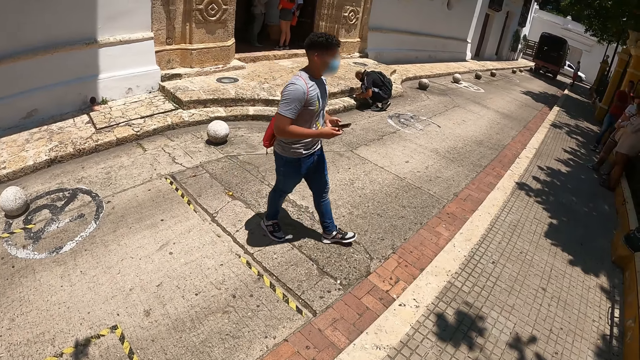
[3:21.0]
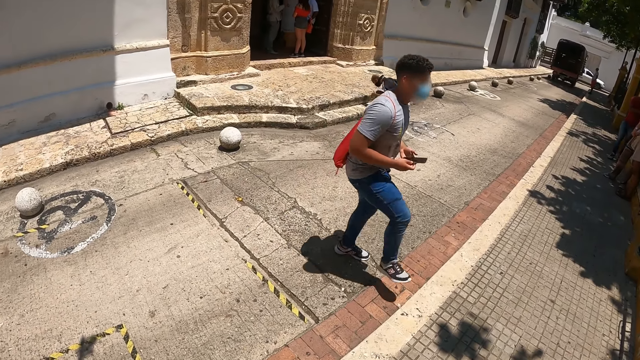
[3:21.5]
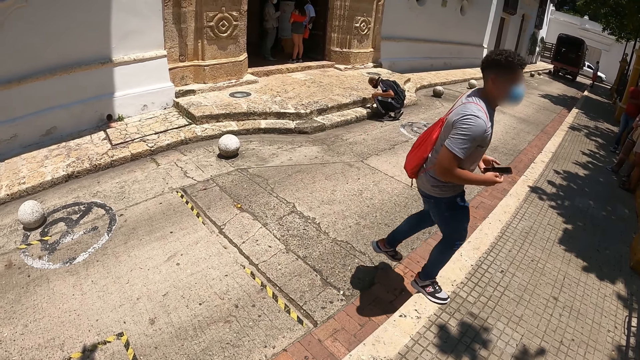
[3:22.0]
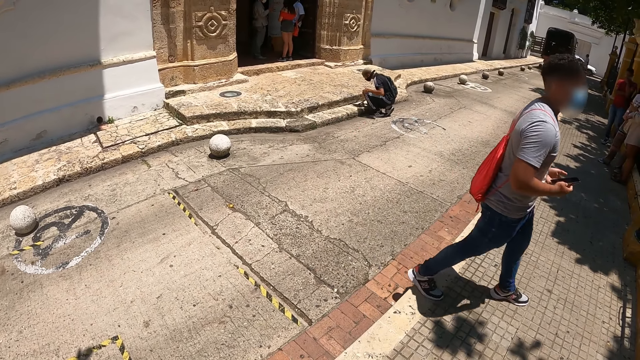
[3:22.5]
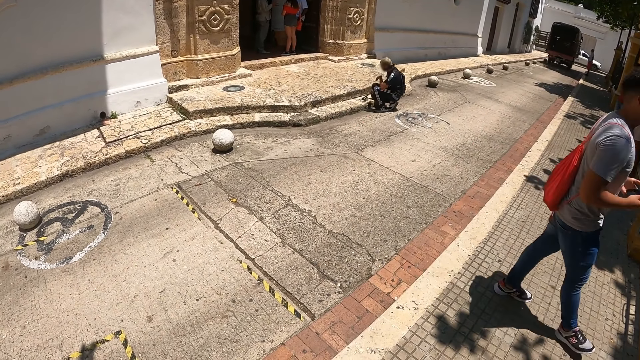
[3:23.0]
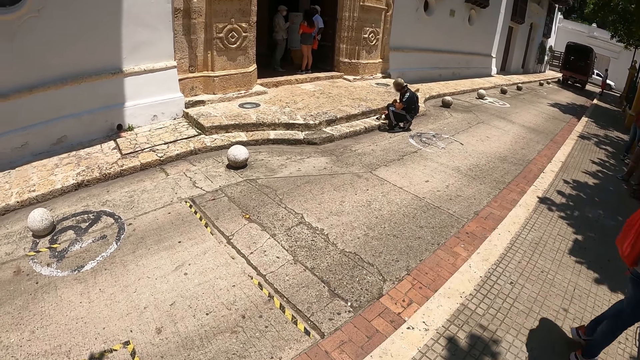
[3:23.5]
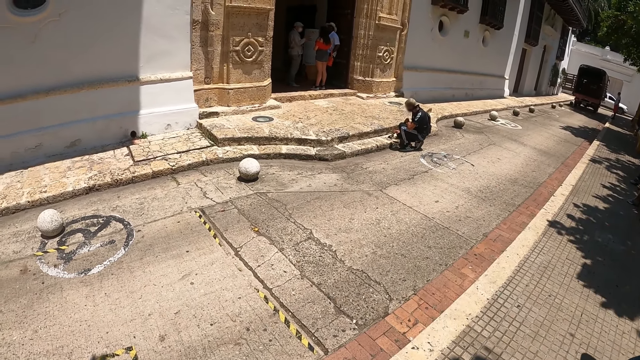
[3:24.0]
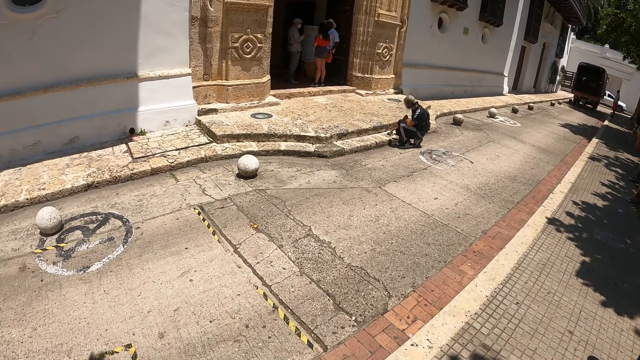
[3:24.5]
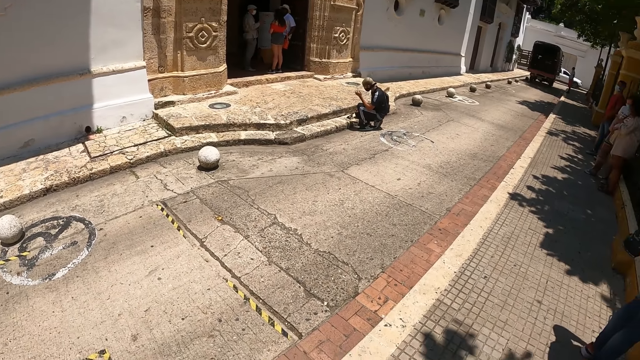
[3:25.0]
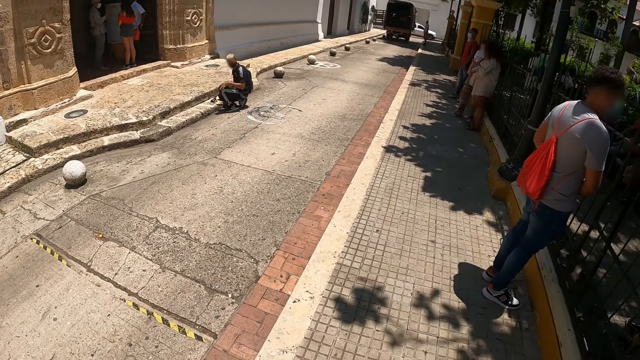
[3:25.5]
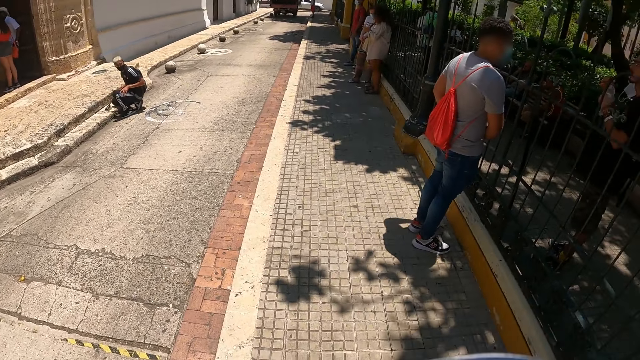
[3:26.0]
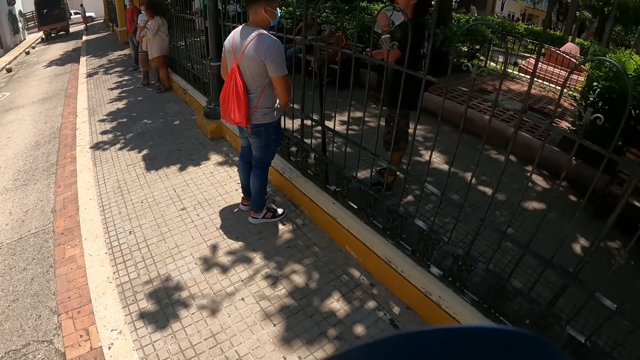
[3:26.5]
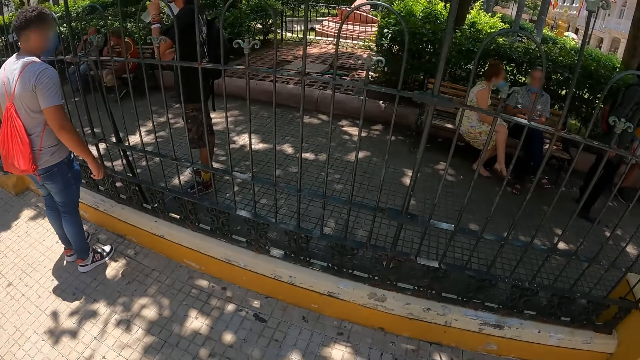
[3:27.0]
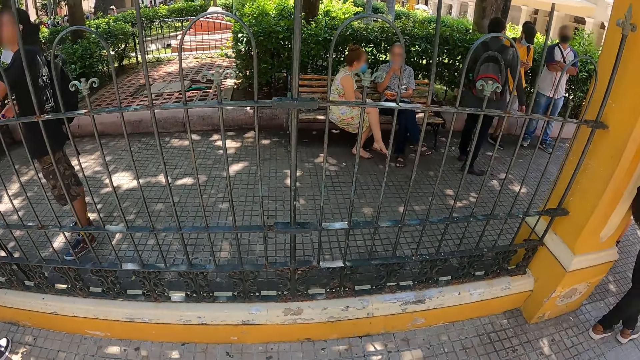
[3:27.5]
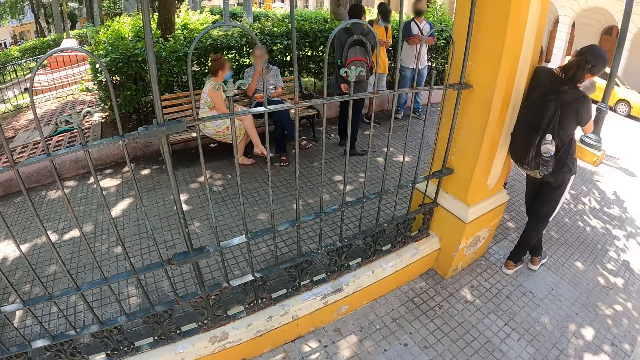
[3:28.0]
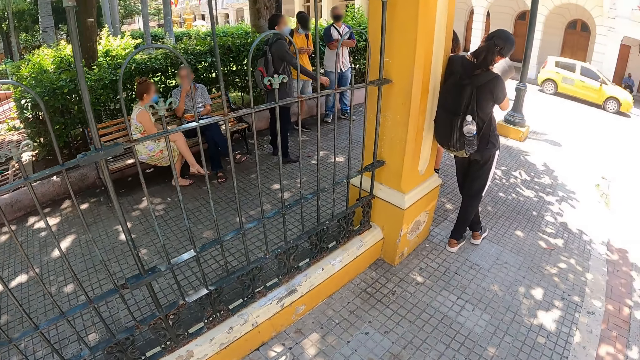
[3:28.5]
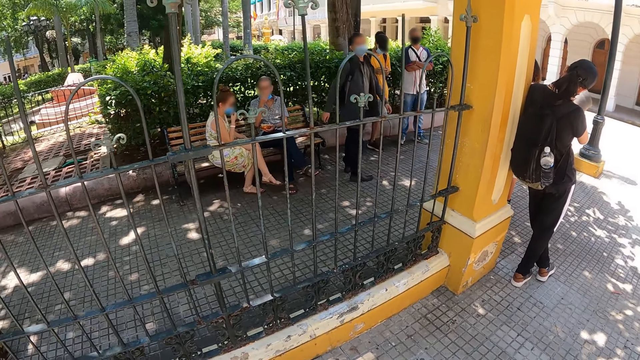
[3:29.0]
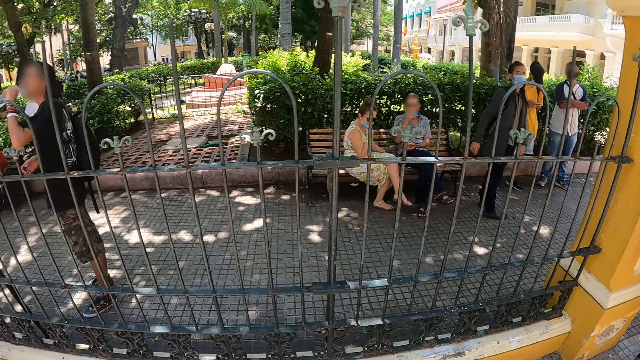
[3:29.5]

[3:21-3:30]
A person moves the hand to the face. The camera wearer looks around. Another person moves the hand on the trouser. Another person moves the hand.

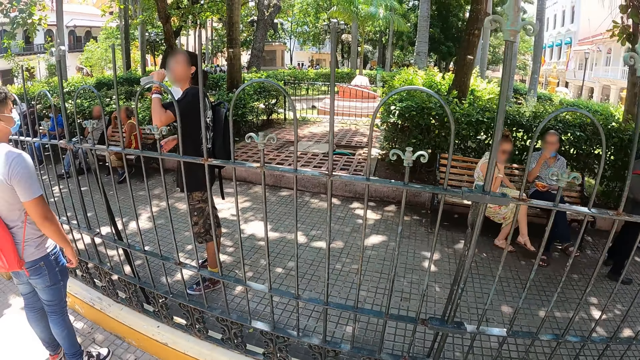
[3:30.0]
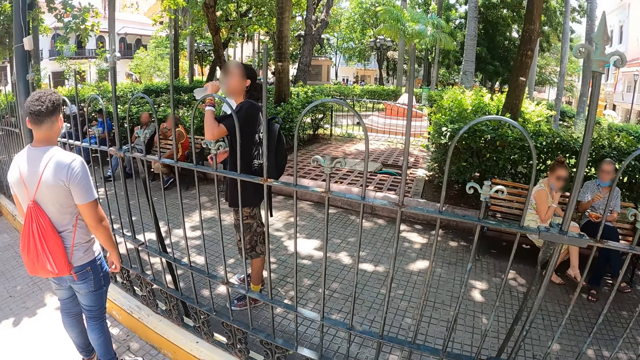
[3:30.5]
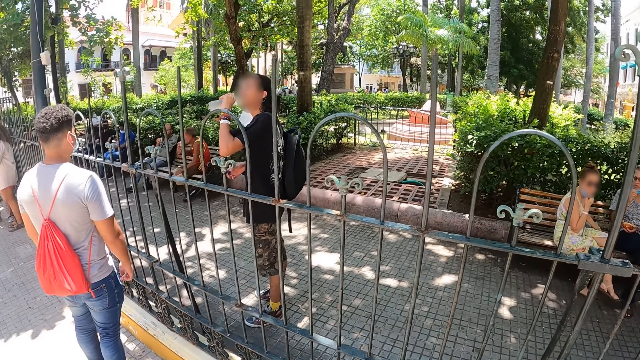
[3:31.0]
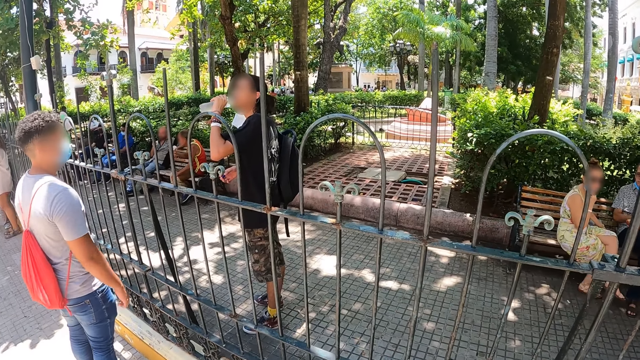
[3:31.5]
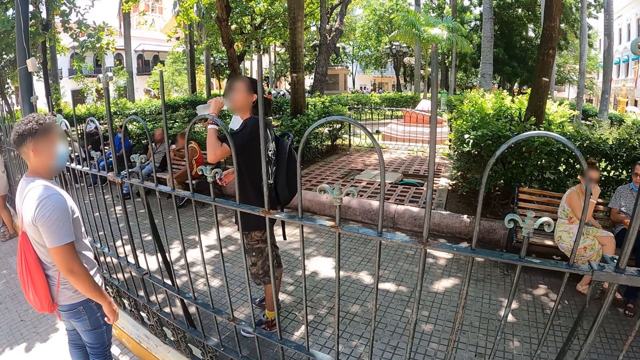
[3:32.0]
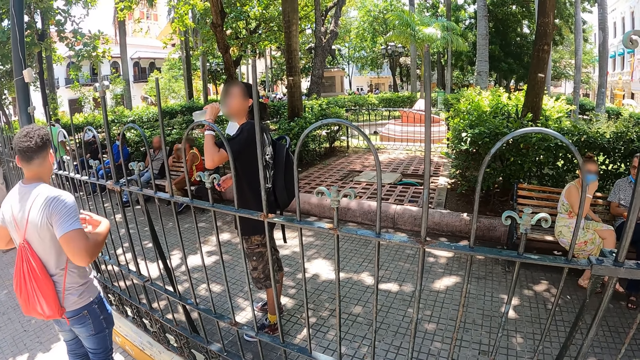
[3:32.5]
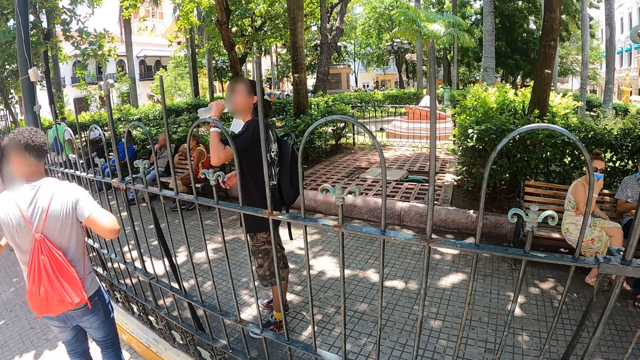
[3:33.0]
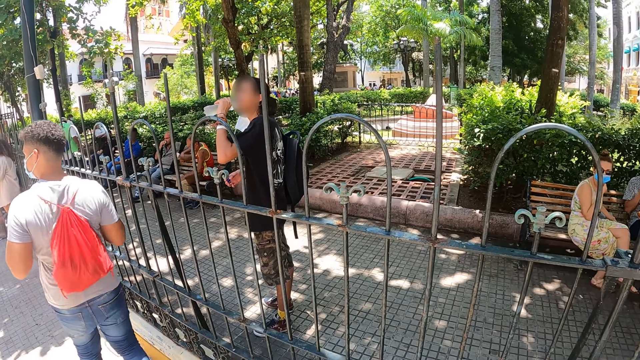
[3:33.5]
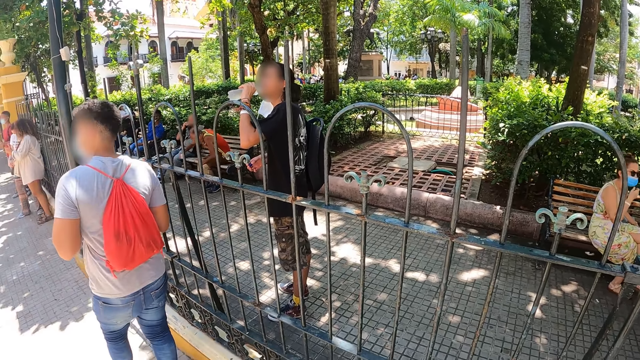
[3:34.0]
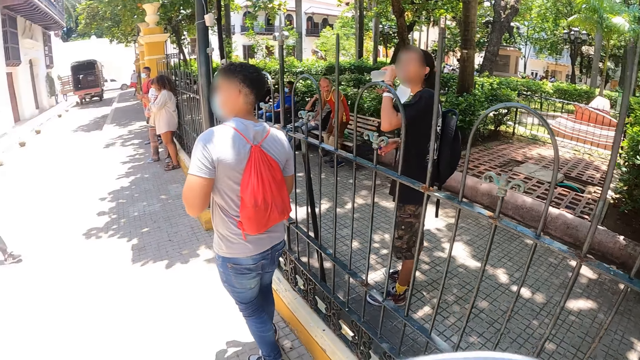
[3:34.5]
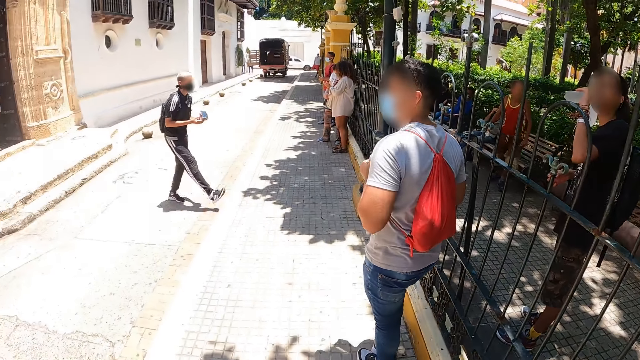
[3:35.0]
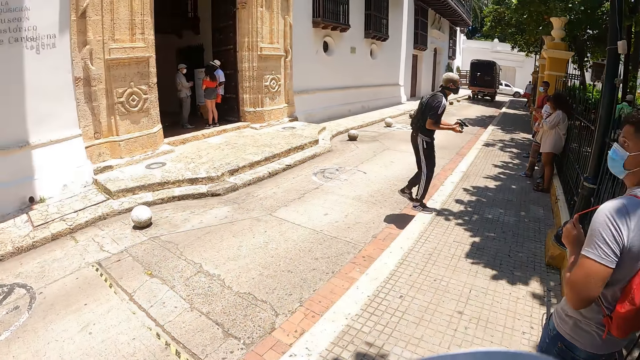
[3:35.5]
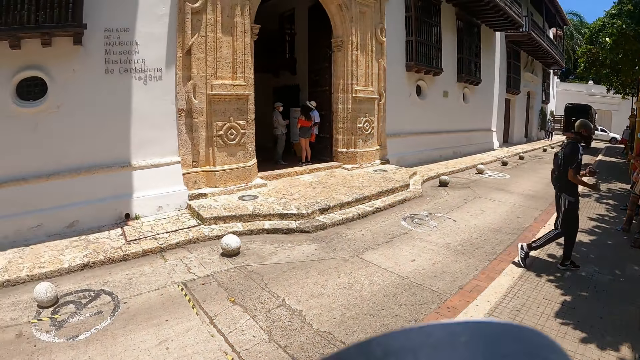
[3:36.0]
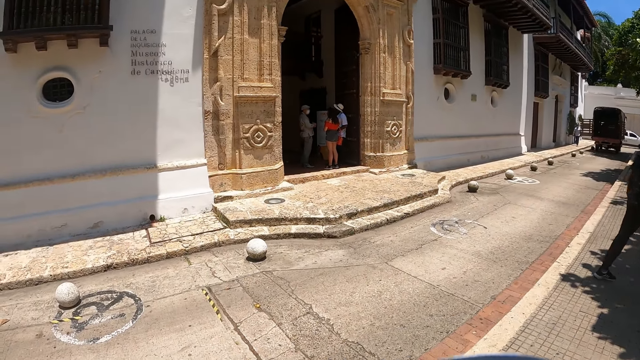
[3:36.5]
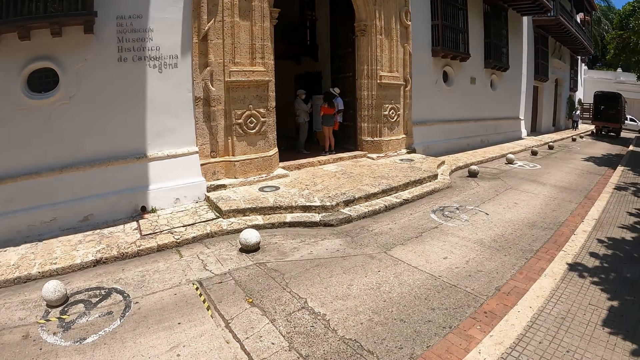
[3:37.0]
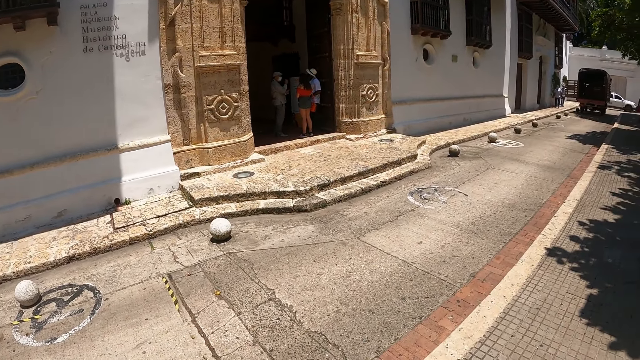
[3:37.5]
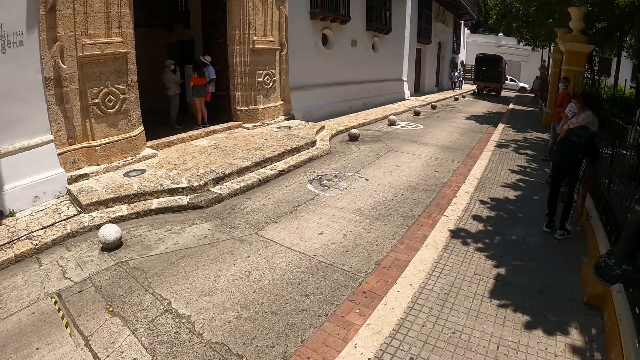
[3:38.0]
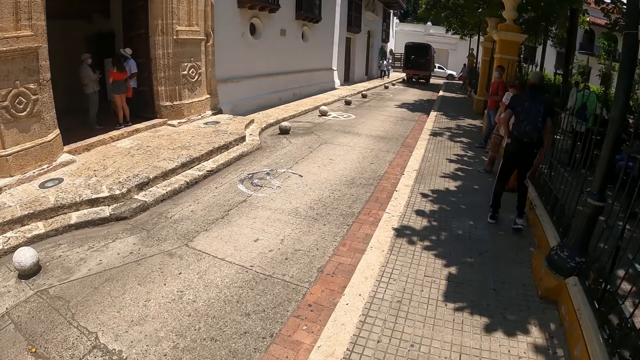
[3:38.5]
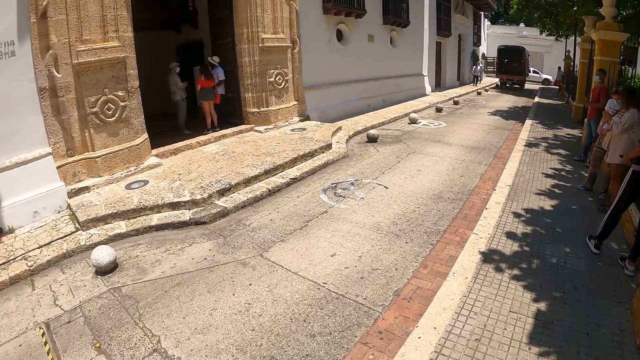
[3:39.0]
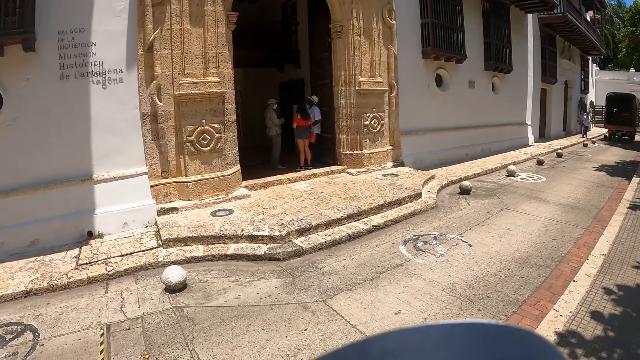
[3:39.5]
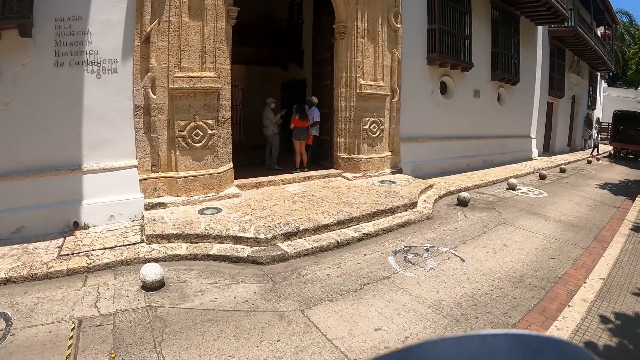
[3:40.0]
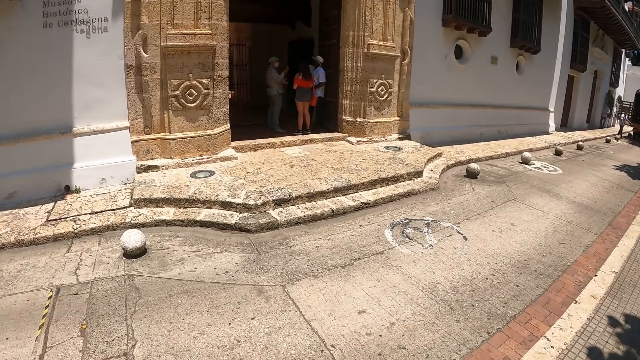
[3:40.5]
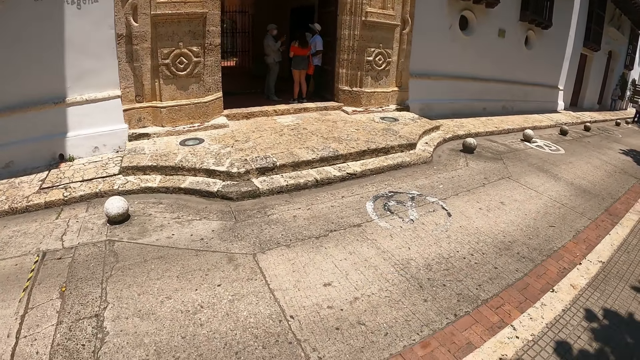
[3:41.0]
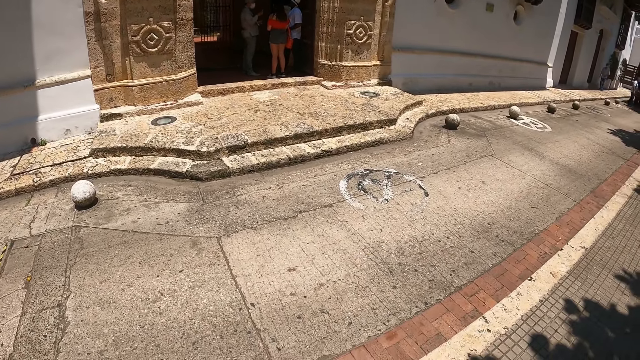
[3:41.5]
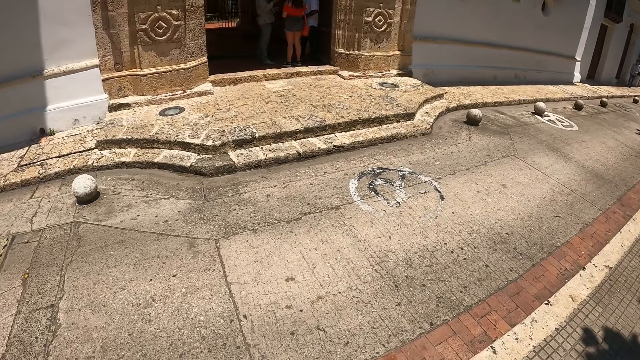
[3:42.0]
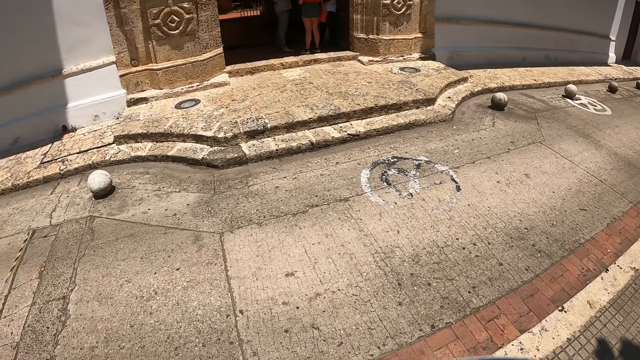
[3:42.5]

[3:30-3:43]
A person drinks water from the bottle. Another person moves the handle of the bag. Another person stands from the pavement. Another person crosses the road.
